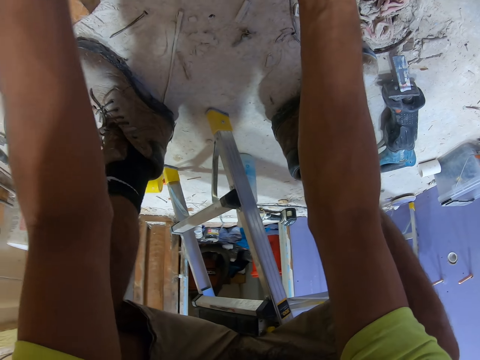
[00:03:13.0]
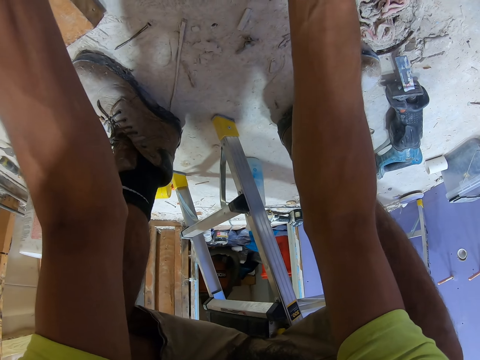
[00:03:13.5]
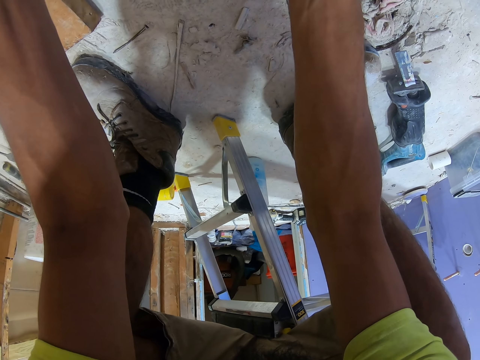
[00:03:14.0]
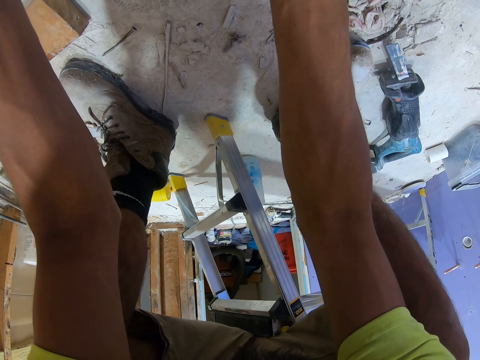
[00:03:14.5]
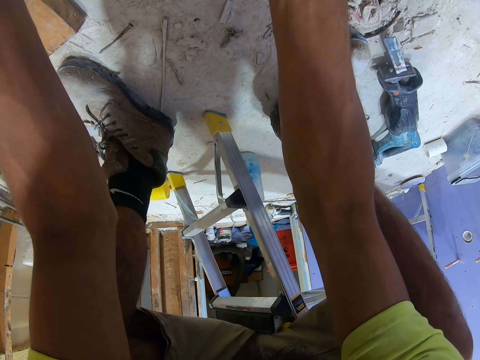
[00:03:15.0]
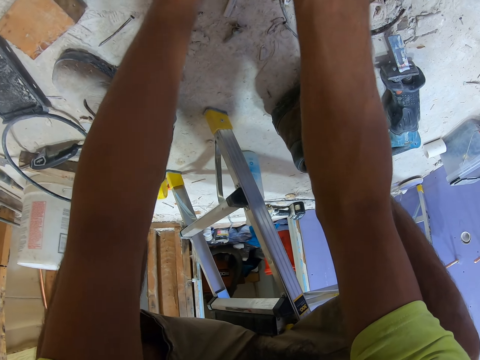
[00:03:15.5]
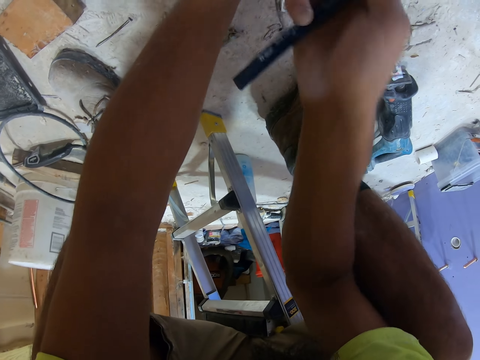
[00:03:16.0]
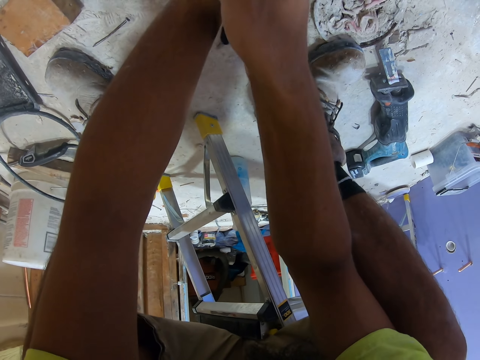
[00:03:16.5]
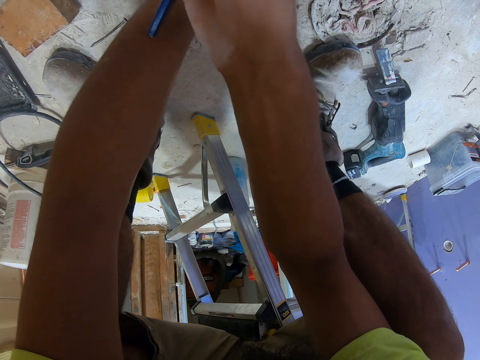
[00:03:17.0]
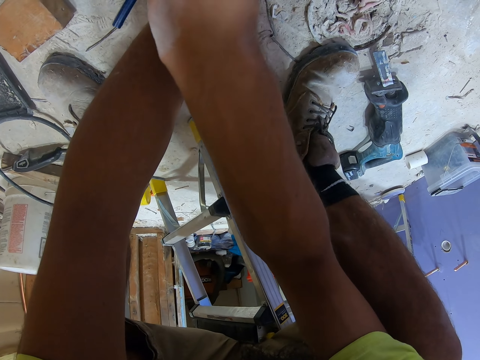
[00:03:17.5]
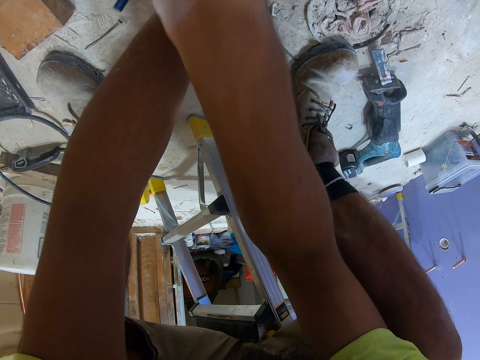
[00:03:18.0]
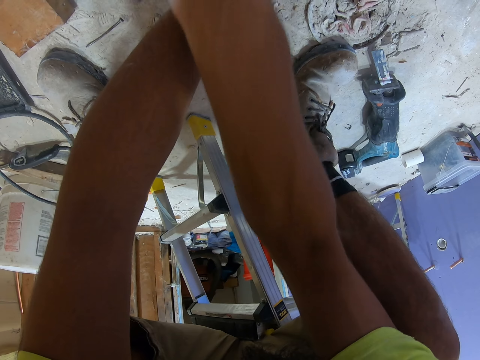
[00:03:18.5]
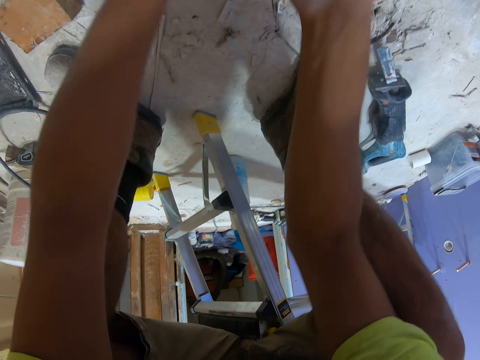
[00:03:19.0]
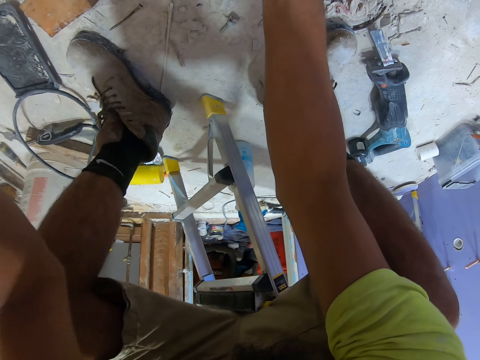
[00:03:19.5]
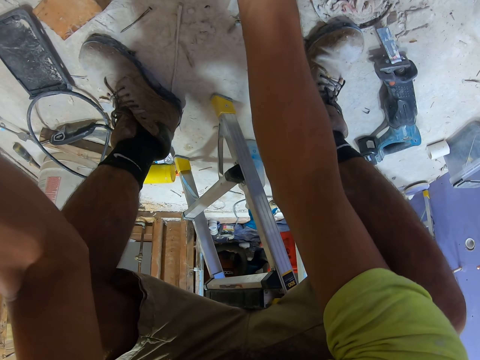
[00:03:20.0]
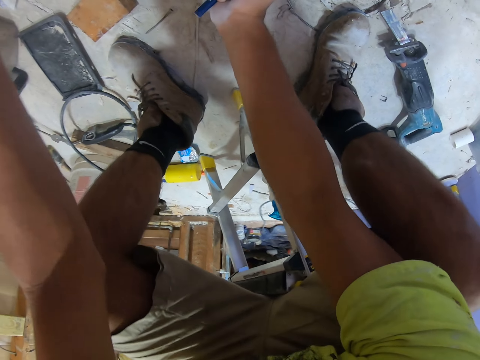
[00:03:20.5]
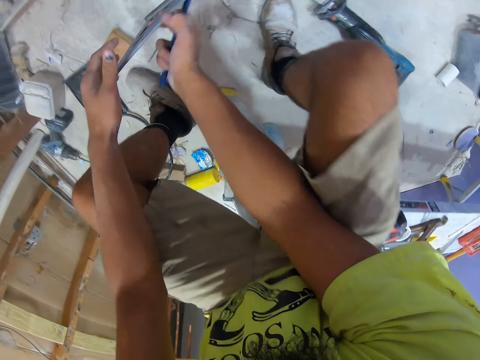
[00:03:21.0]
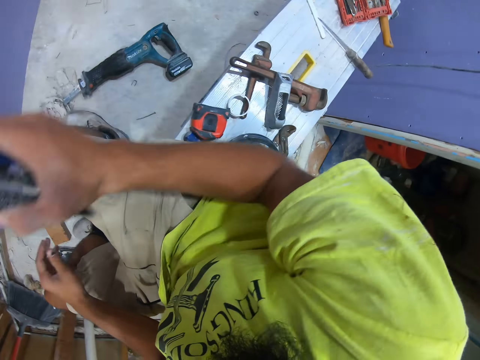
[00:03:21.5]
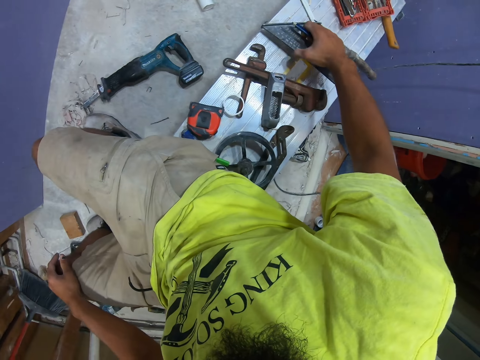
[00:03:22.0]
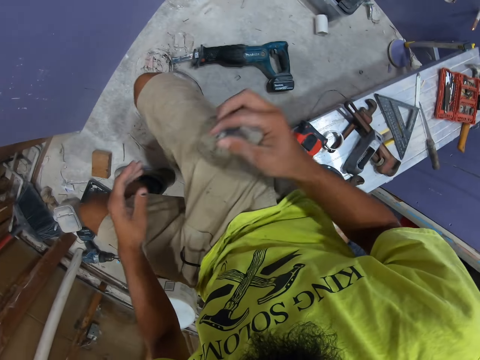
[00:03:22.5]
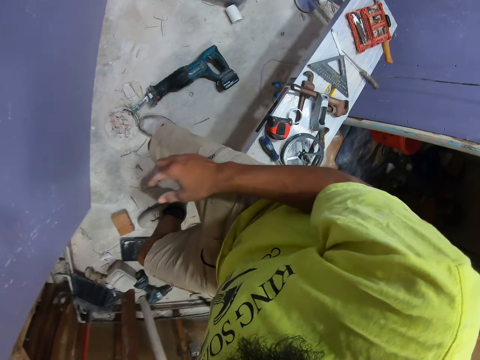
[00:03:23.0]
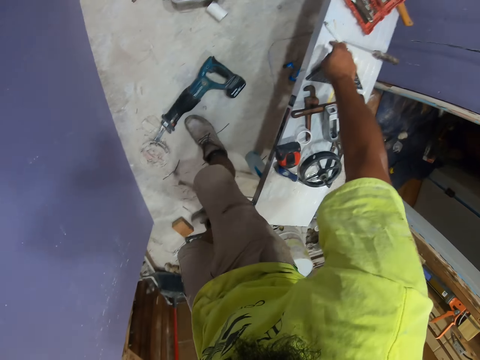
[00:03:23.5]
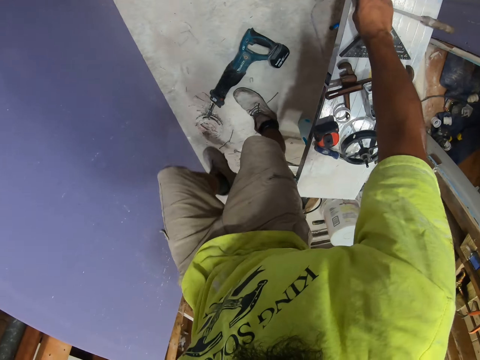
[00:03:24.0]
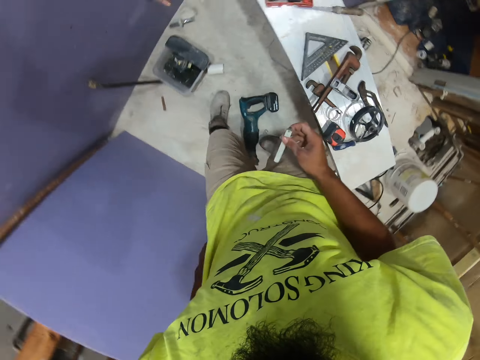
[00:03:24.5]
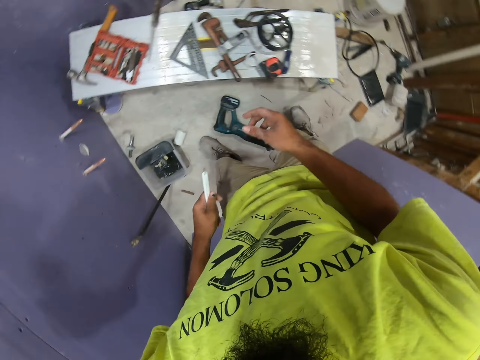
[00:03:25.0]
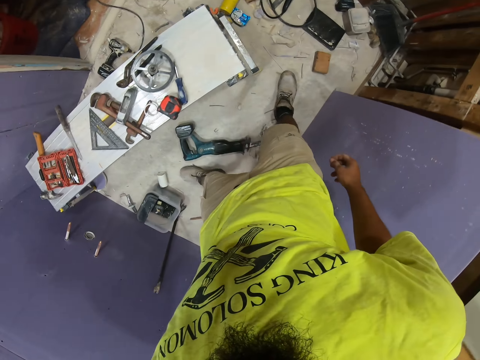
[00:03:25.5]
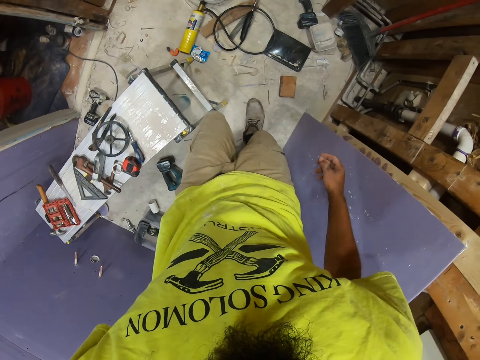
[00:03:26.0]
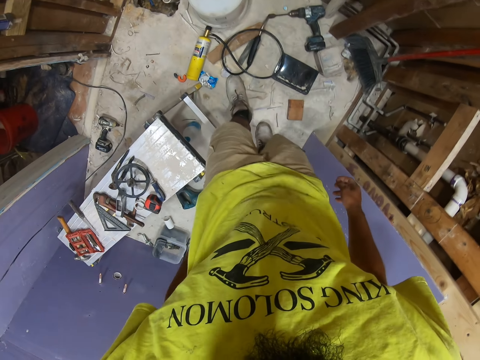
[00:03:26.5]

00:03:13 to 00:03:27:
The camera wearer marks the blockboard with the pencil. They put the triangle ruler on the table. They stand up. They take something on the table. They look around the room.

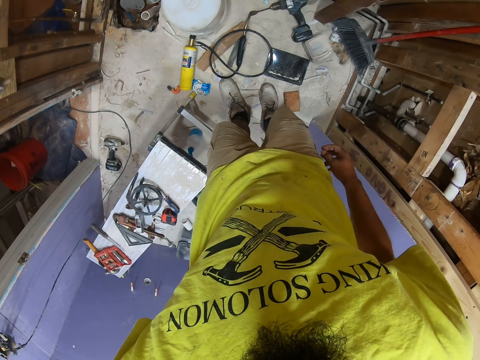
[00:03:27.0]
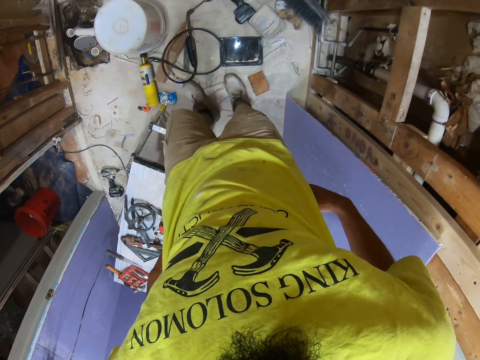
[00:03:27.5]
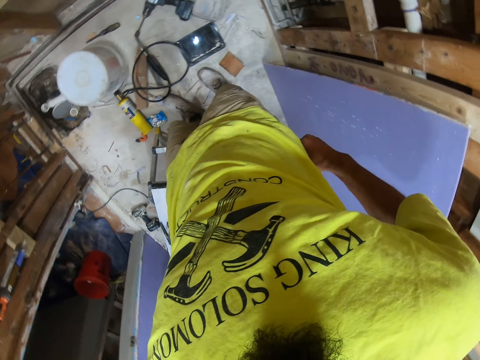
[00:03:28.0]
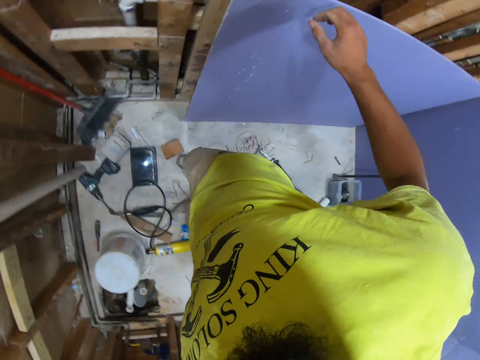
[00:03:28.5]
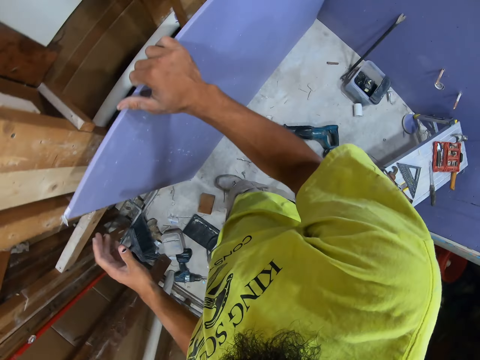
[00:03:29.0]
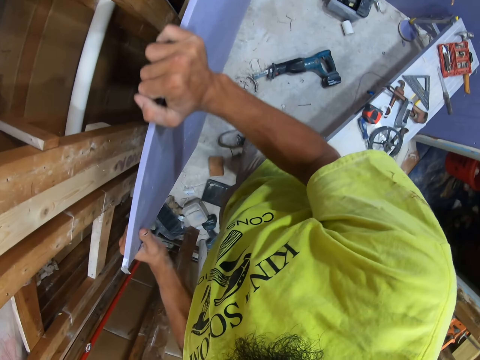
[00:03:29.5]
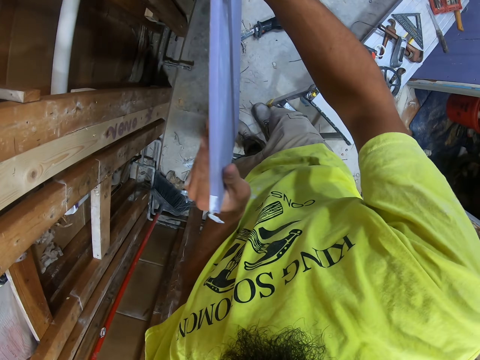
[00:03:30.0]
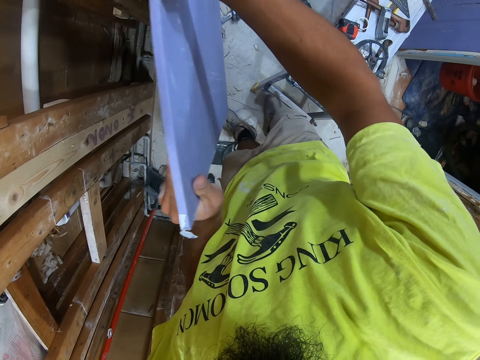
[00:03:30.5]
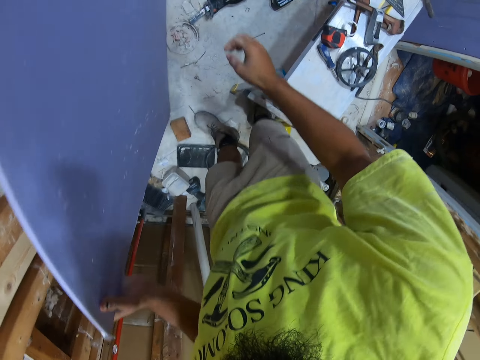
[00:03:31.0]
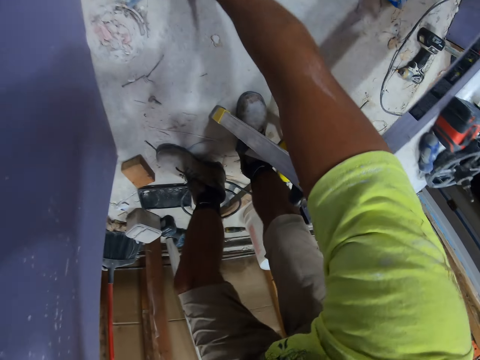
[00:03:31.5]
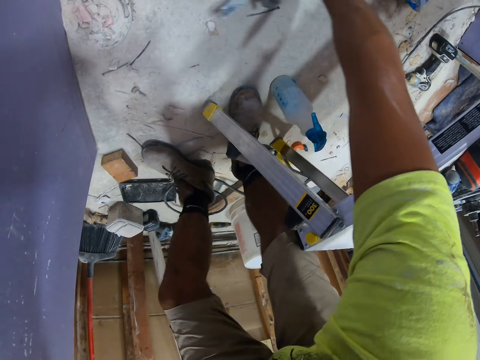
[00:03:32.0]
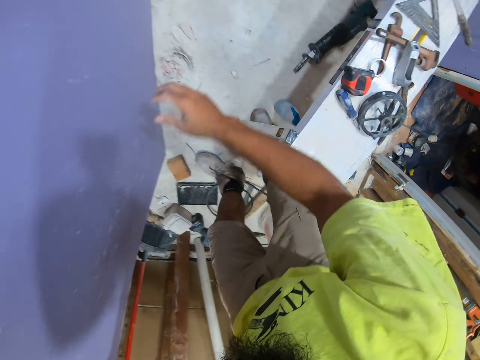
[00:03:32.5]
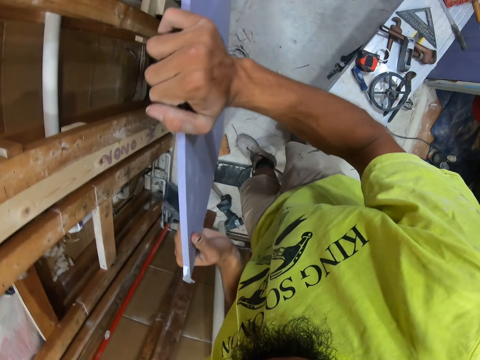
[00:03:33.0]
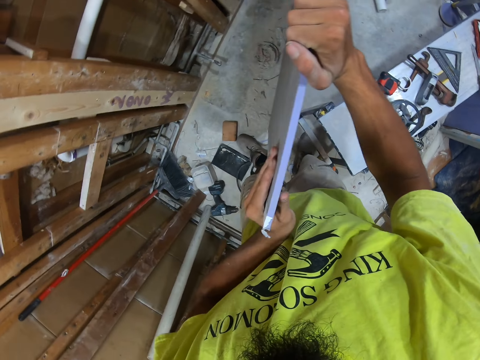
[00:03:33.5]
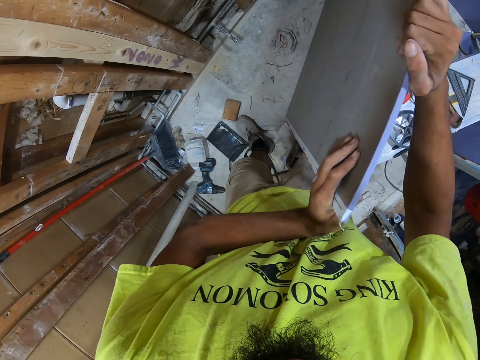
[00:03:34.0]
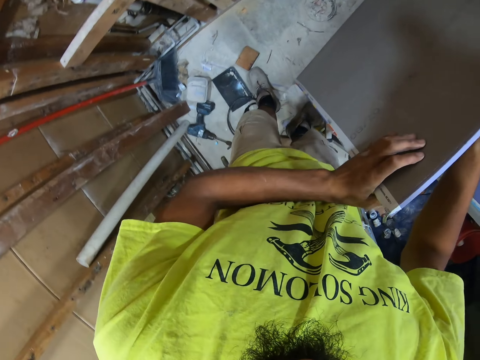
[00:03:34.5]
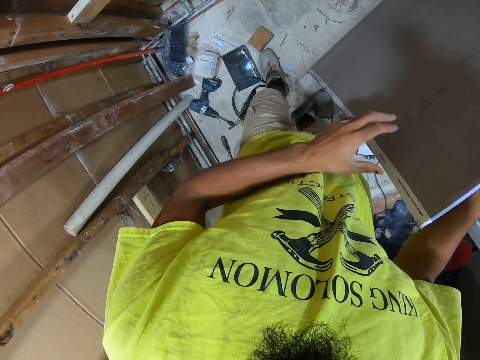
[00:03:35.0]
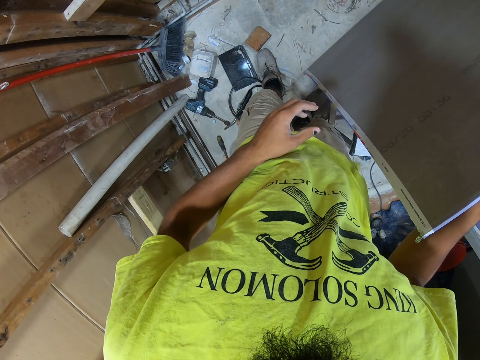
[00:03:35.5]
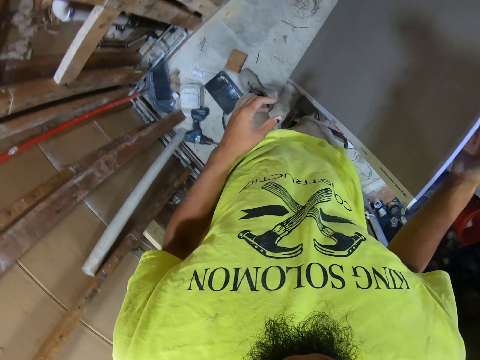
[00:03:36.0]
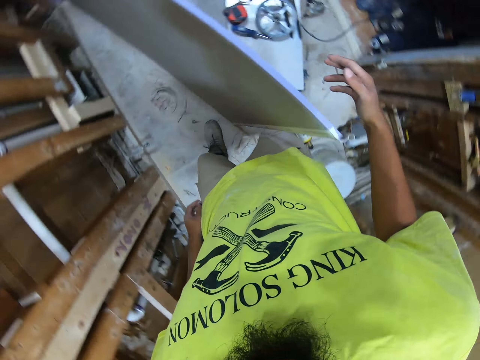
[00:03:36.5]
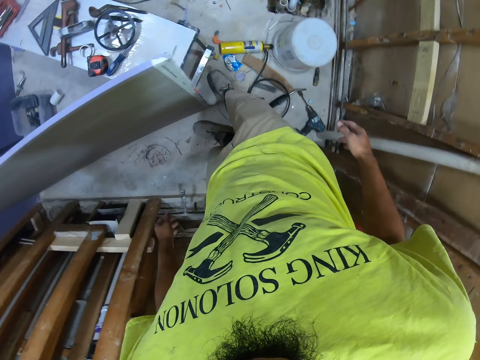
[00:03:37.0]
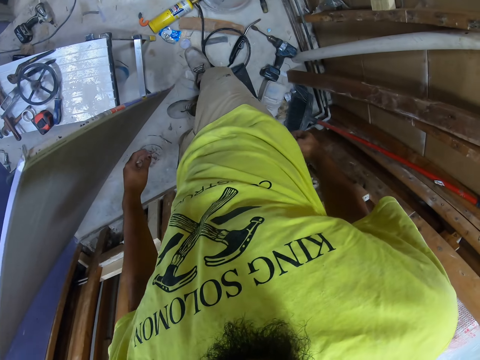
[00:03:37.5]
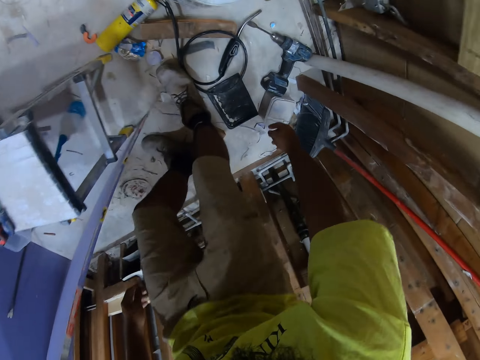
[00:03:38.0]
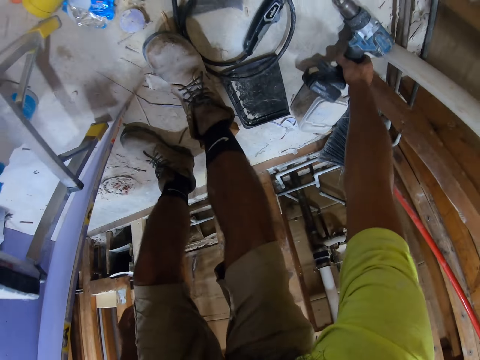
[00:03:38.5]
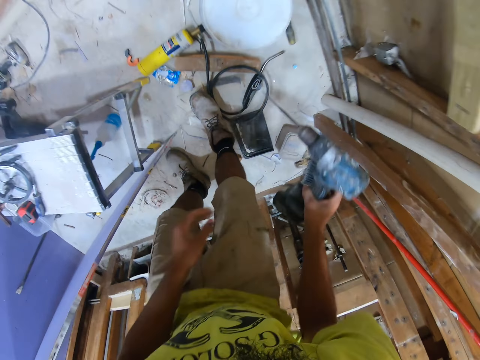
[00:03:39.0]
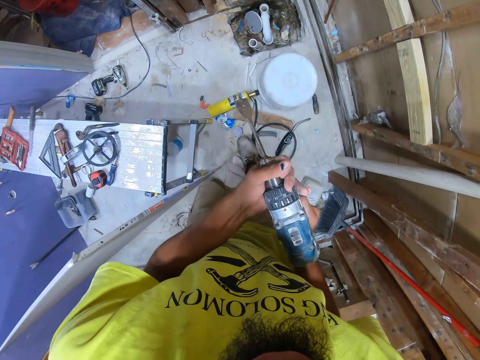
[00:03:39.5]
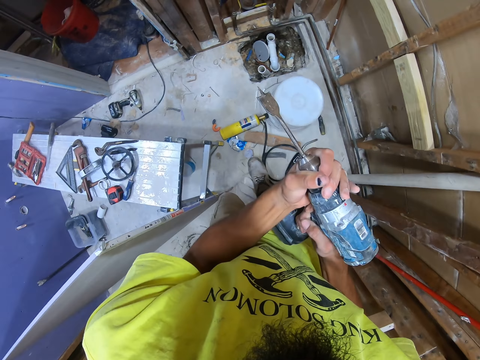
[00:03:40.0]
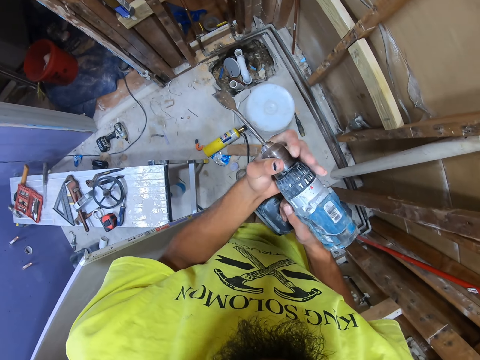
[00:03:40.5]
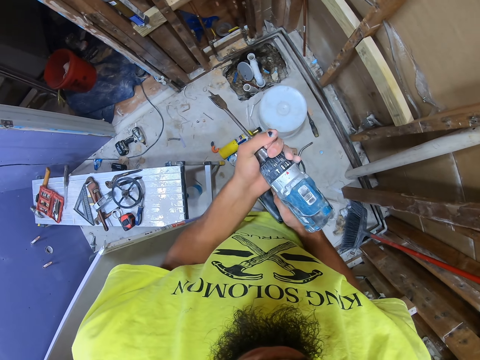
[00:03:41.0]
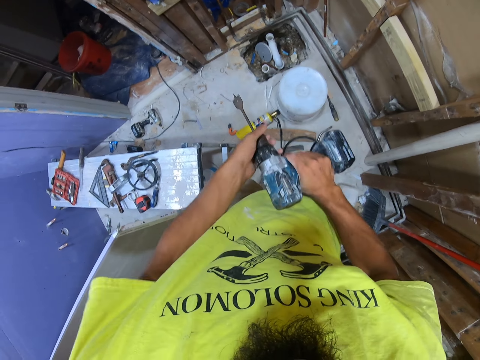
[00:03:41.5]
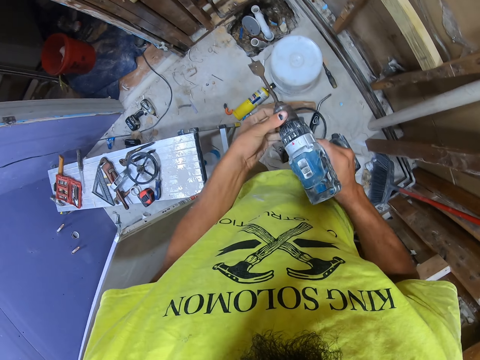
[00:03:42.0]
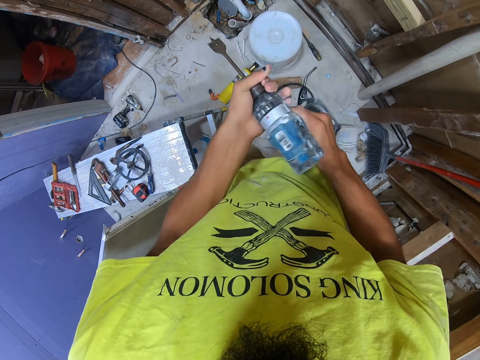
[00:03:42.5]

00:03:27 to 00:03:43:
The camera wearer puts the object in the pocket. They hold the drywall or blockboard. They touch the blockboard. They drag the drywall on the floor. They touch the drill or soldering gun on the ground. They take the soldering gun from the floor. They hold the drywall. They move the blockboard aside. They pick up the drill from the floor. They loosen the copper pipe or drill bit of the soldering gun.
